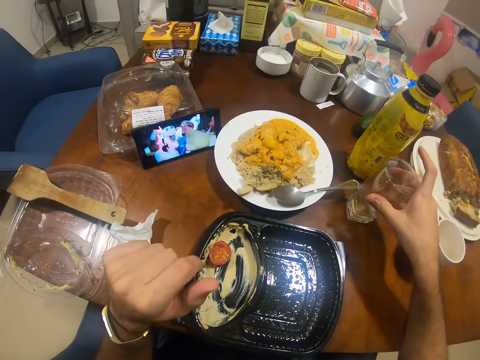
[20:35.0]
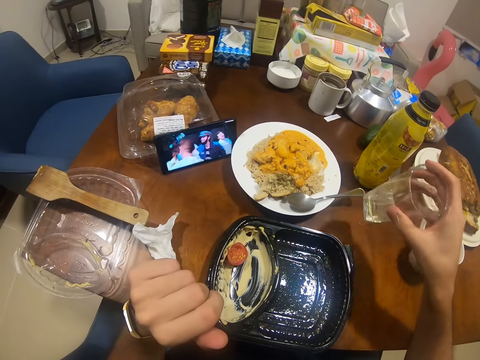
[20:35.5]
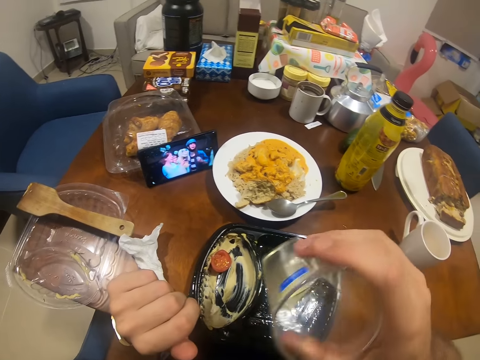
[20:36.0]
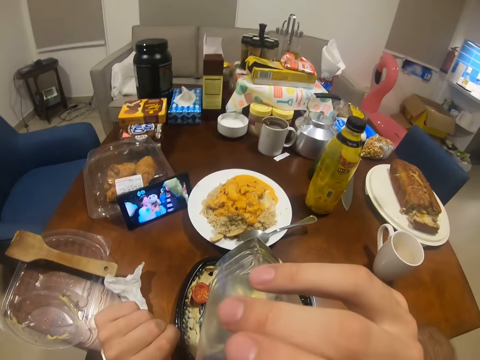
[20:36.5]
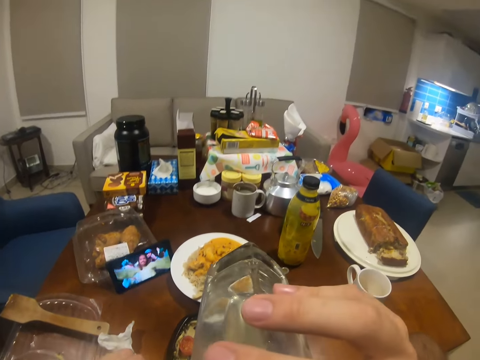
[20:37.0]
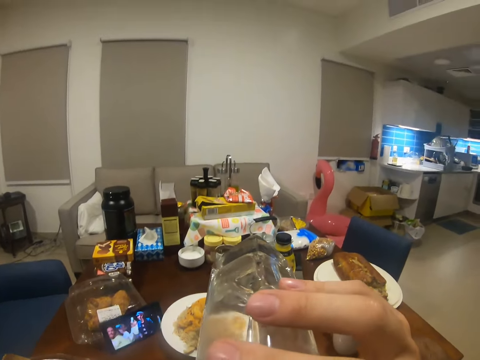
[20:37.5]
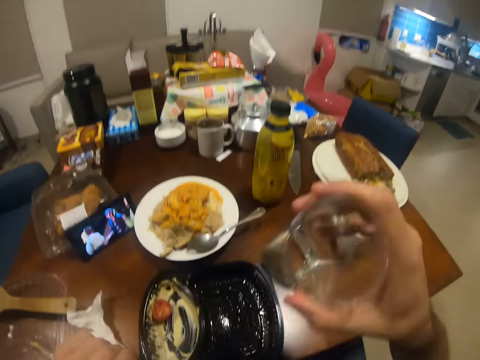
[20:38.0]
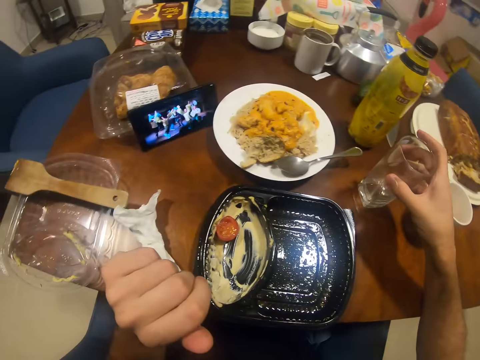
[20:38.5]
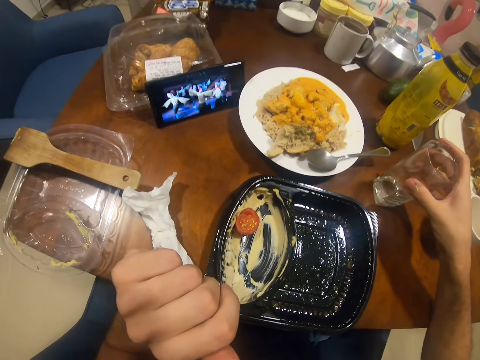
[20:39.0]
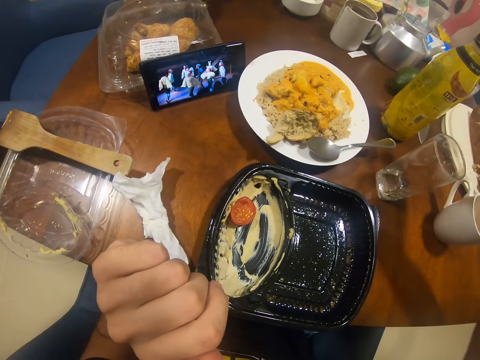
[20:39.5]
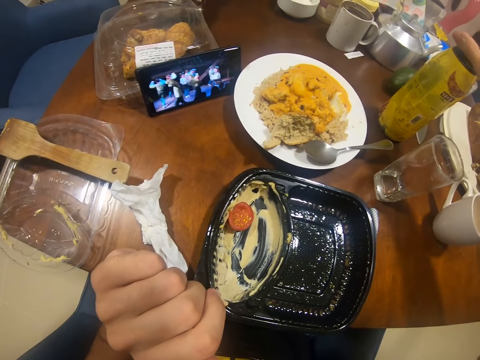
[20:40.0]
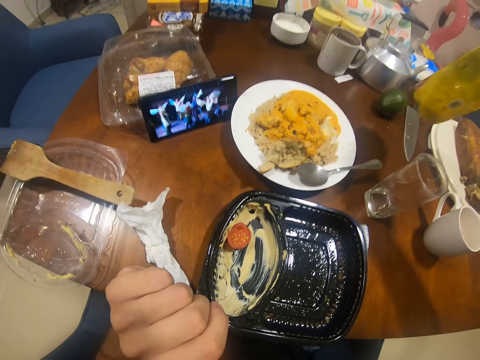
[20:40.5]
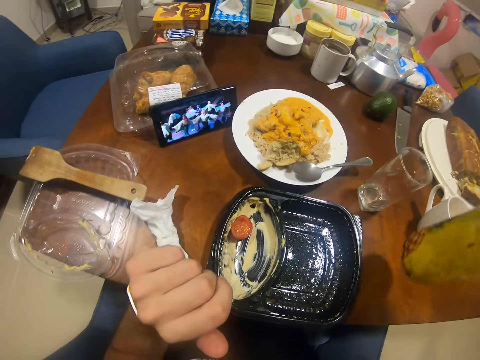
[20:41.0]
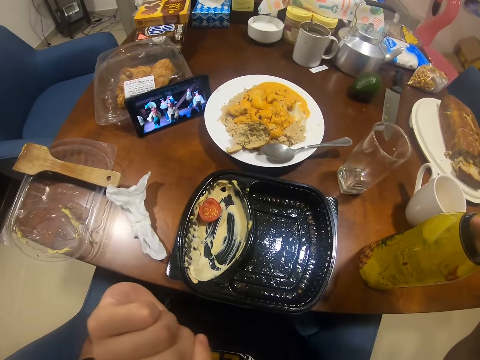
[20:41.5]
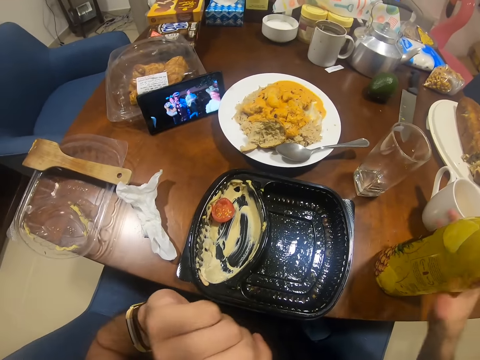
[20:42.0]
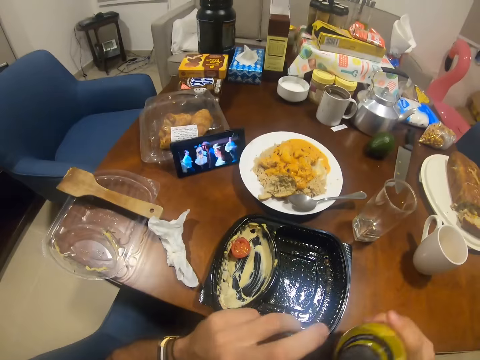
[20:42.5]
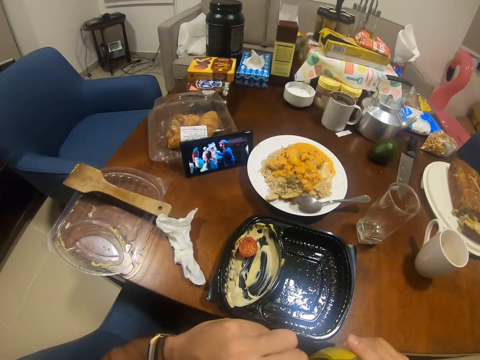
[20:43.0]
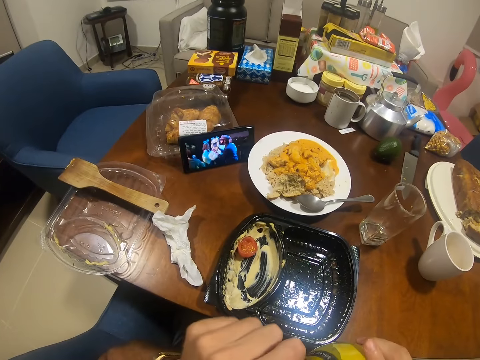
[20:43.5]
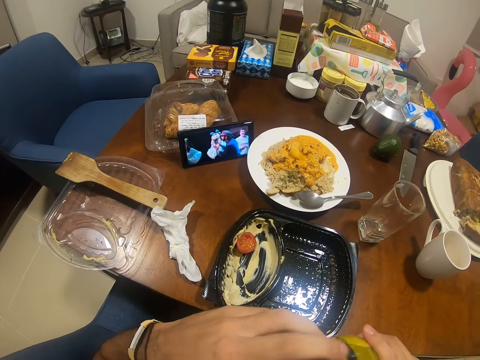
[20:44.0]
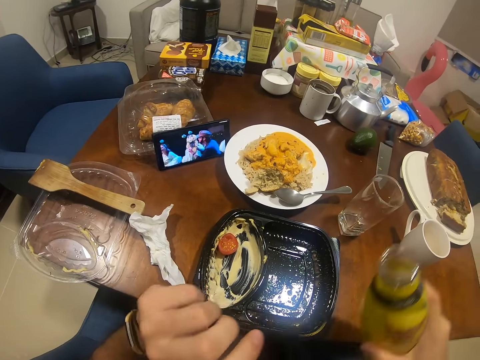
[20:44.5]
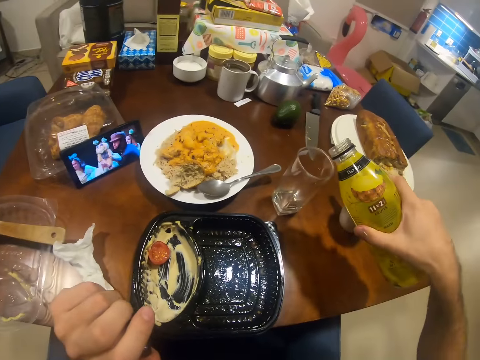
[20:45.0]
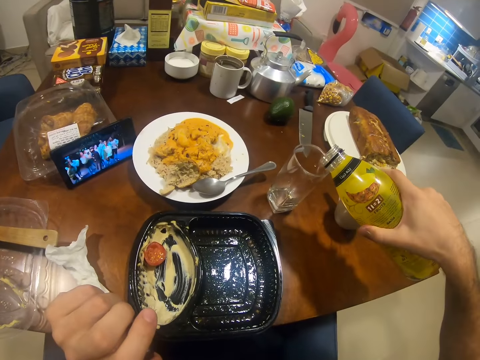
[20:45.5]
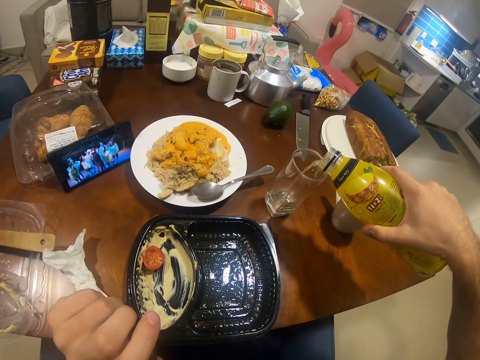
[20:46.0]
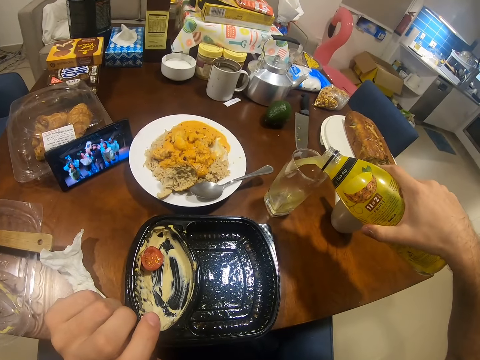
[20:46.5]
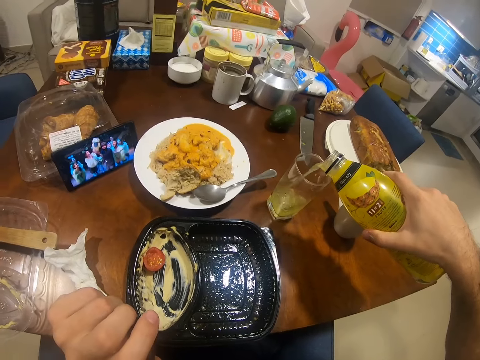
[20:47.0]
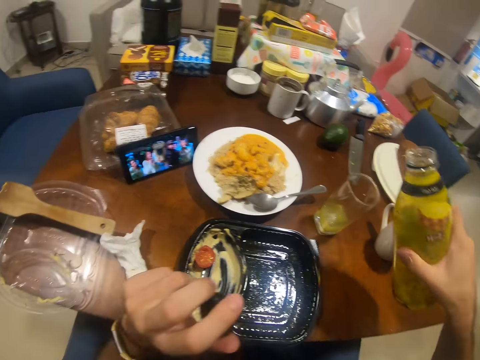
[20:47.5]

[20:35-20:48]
The camera wearer picks up a glass of juice on the table with his right hand. He drinks juice from the glass in his right hand. He places the glass on the table. He pours juice in the glass on the table with his right hand. He picks up the bottle. He opens the bottle. He pours the juice in the bottle.

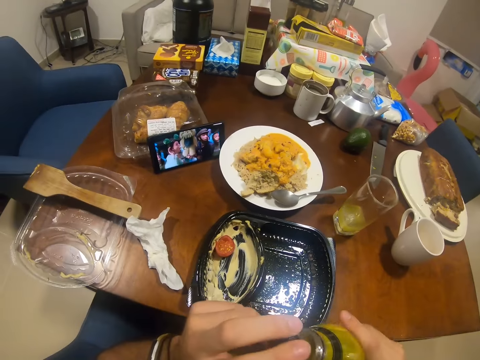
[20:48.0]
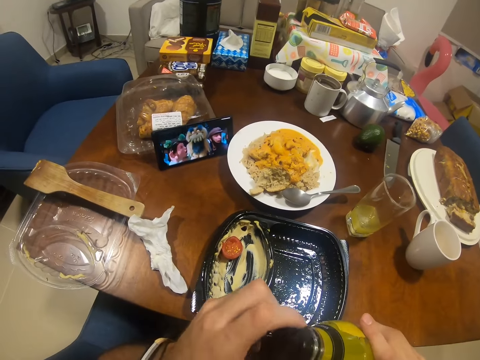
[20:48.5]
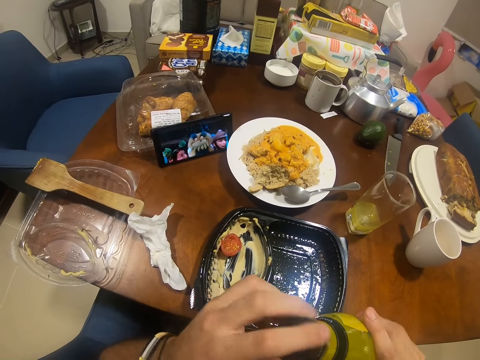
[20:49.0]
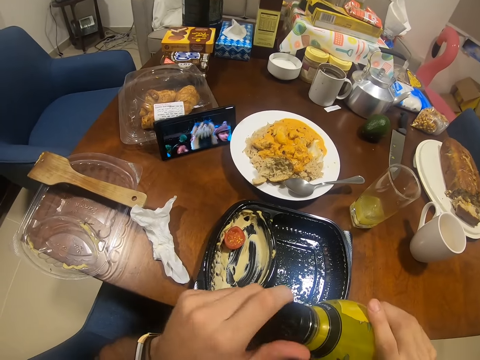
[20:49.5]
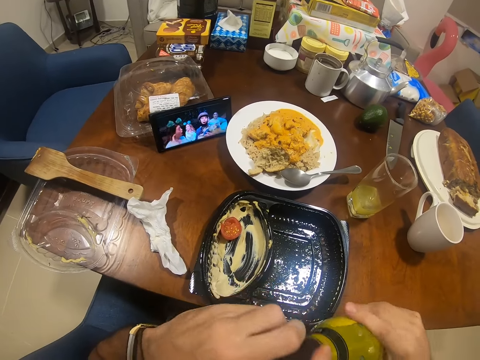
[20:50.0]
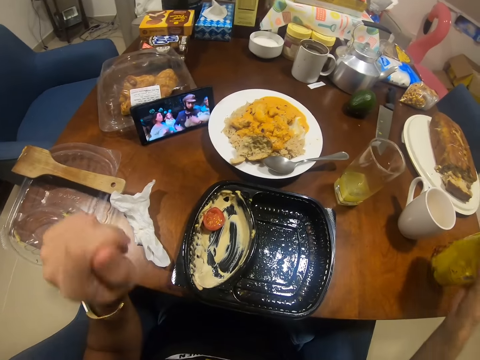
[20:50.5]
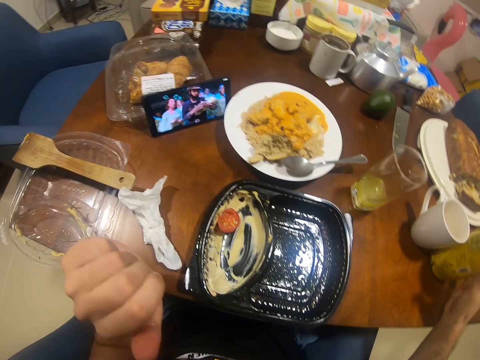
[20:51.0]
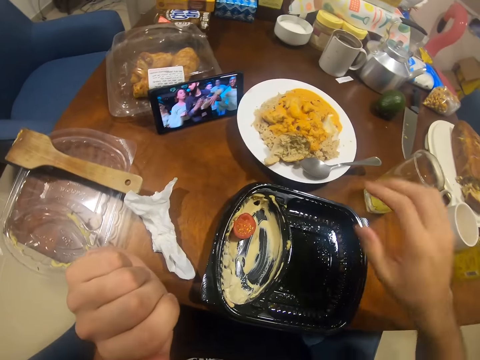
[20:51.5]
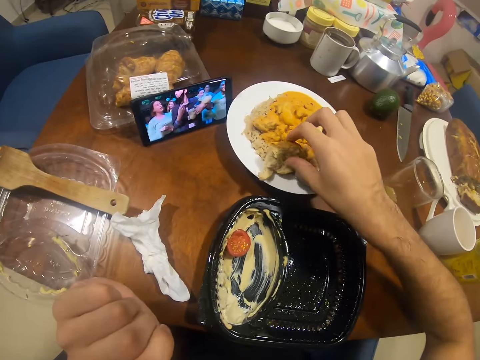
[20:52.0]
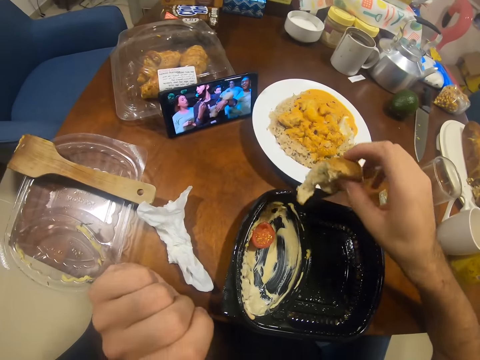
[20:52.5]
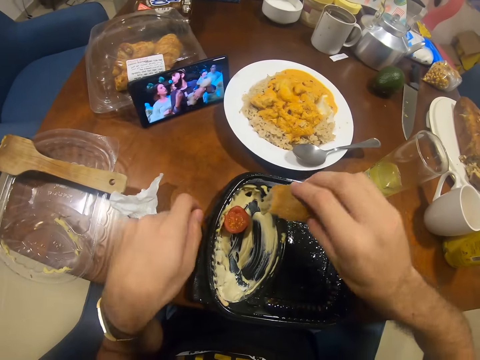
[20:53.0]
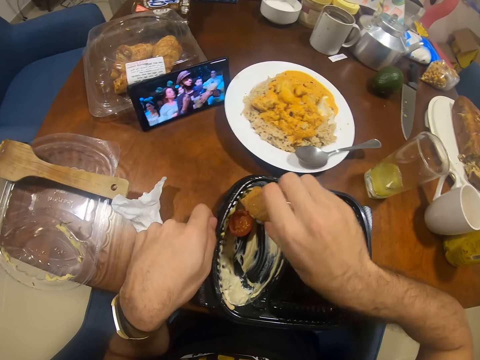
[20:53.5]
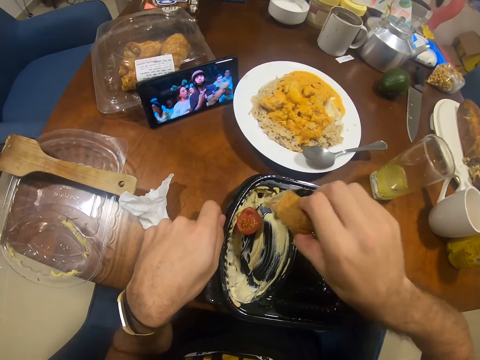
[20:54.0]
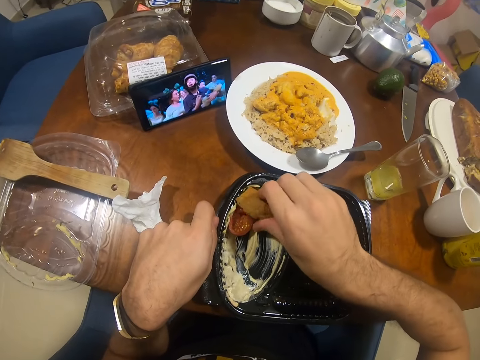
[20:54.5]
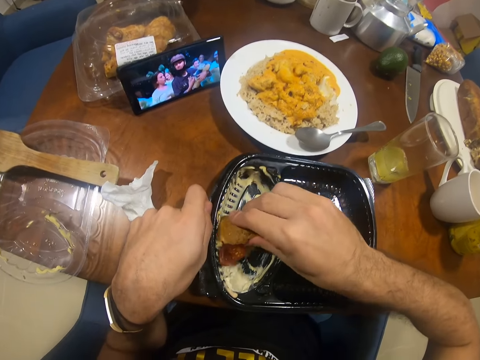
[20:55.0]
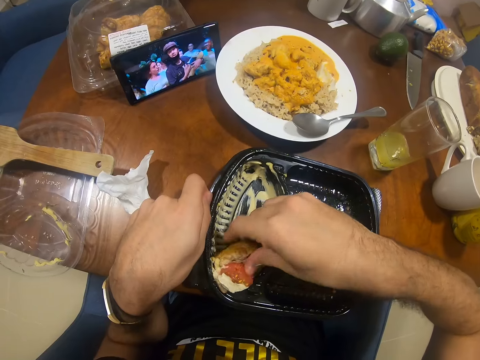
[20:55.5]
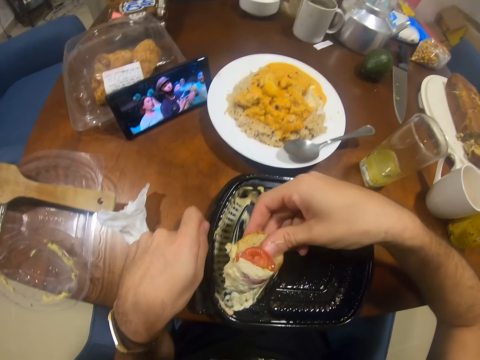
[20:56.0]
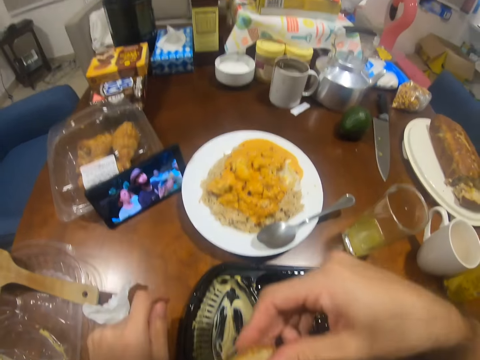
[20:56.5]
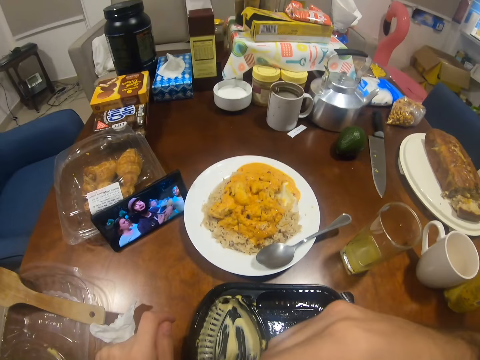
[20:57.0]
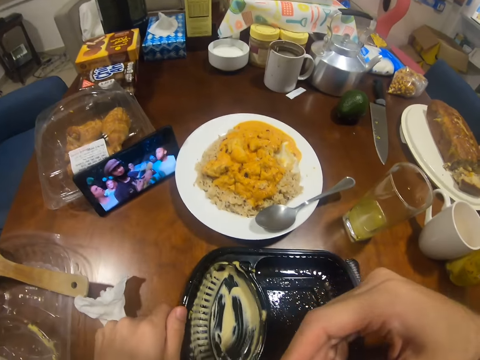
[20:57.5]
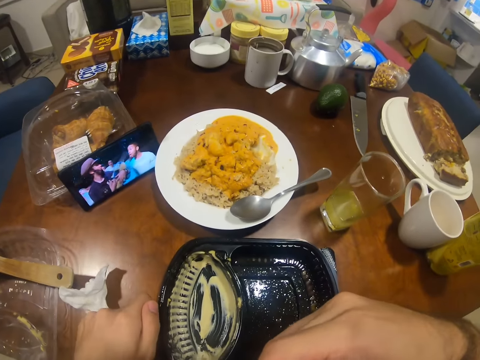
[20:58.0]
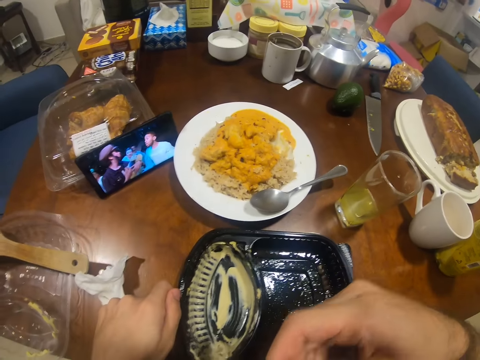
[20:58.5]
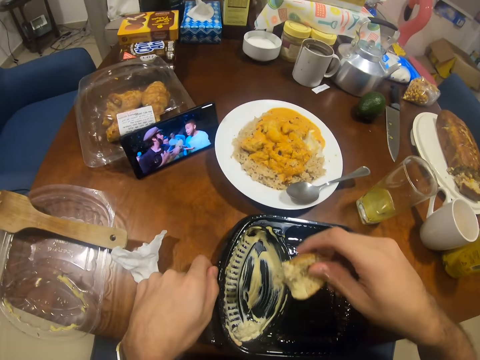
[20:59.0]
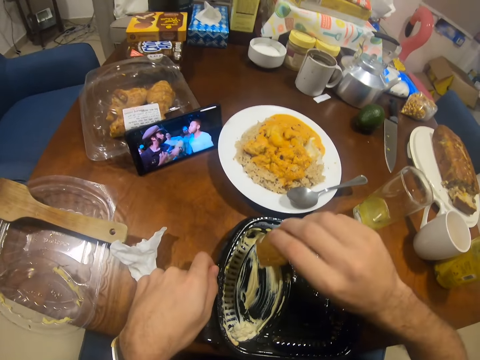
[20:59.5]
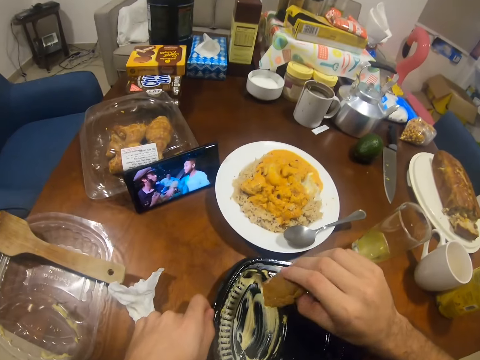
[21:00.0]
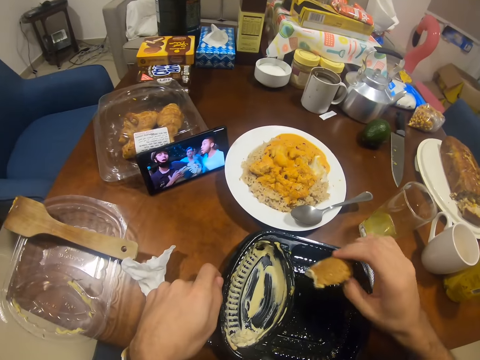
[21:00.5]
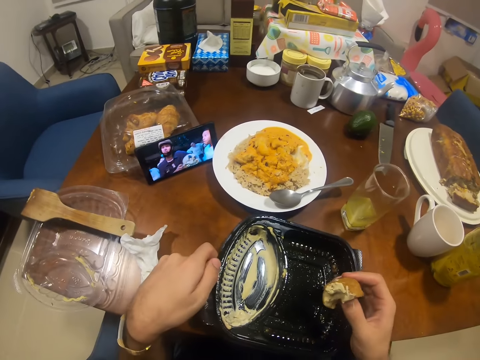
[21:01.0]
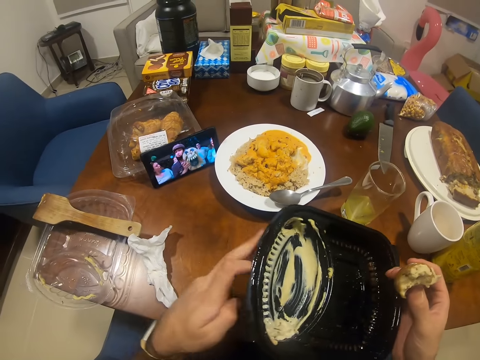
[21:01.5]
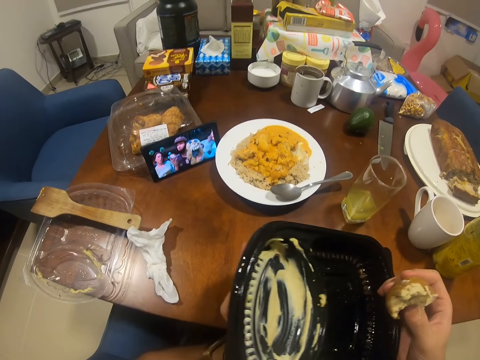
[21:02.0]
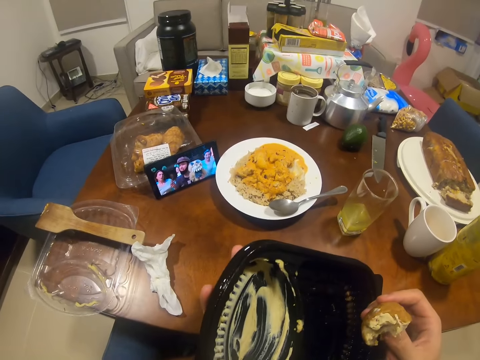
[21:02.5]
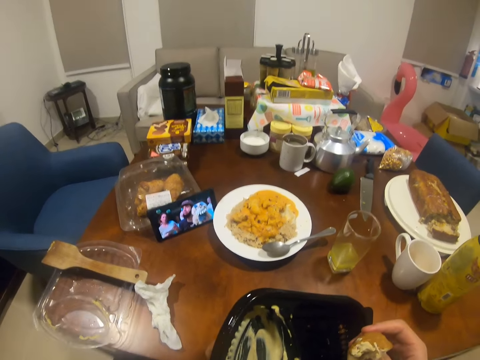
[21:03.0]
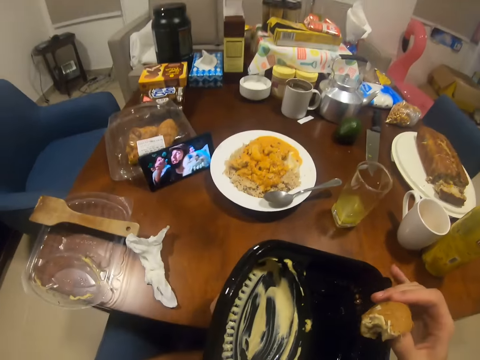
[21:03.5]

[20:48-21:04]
The camera wearer closes the juice bottle. He puts the juice bottle on the table. He takes the bread from the plate on the table with his right hand. He dips the piece of bread in a plate of cream with his right hand. He eats the creamed bread in his right hand. He watches the phone. He looks at the phone. He picks up the plate.
